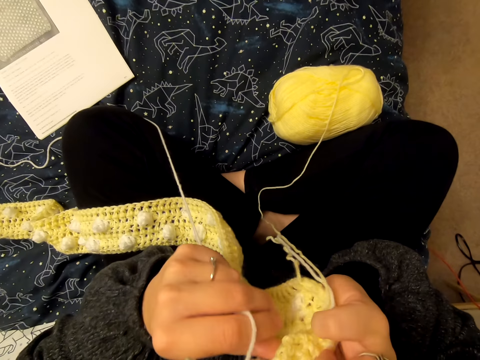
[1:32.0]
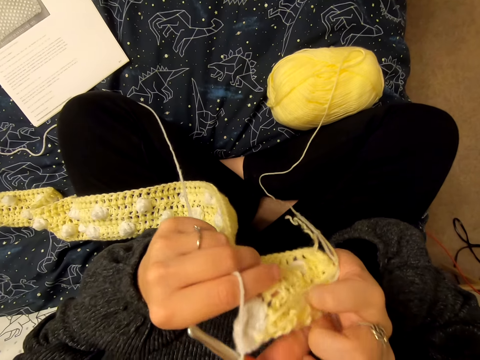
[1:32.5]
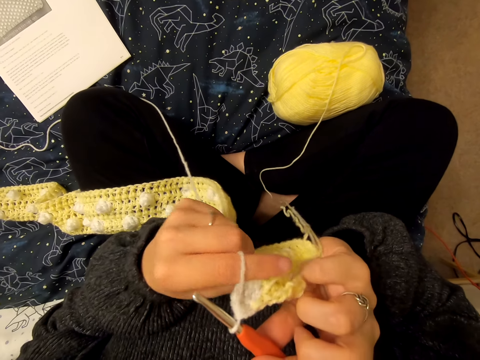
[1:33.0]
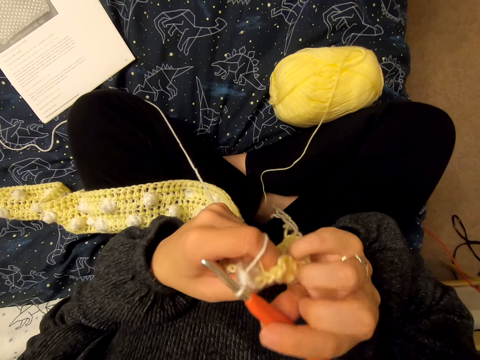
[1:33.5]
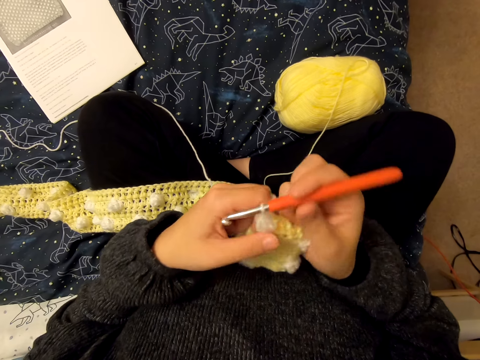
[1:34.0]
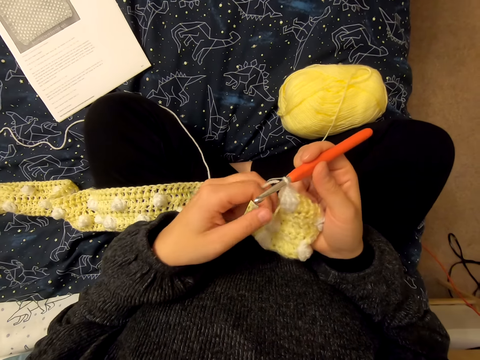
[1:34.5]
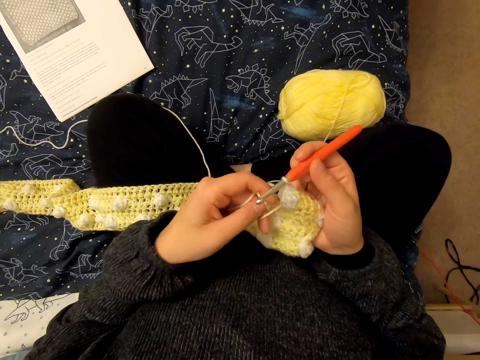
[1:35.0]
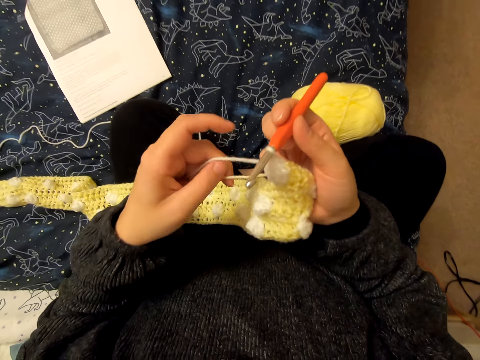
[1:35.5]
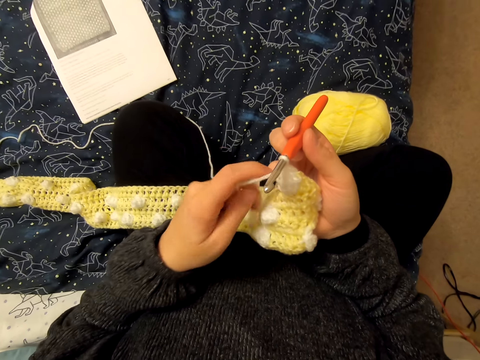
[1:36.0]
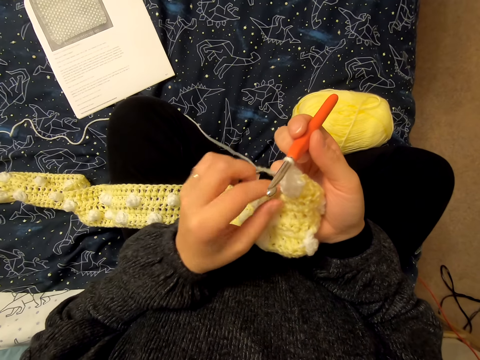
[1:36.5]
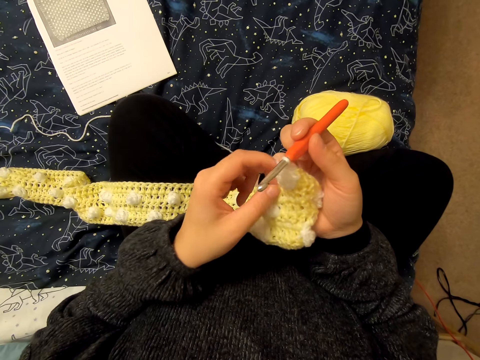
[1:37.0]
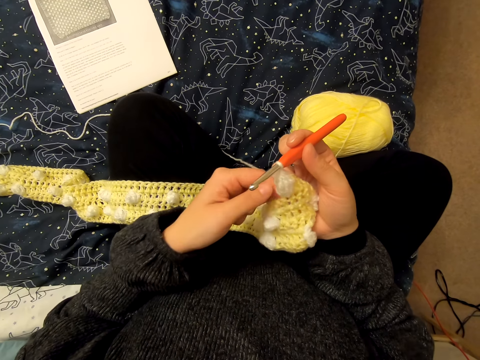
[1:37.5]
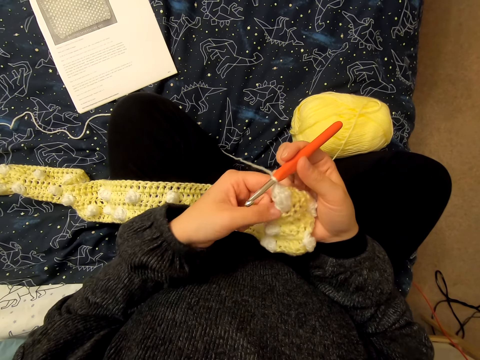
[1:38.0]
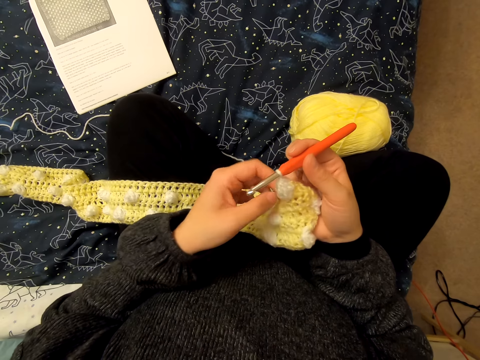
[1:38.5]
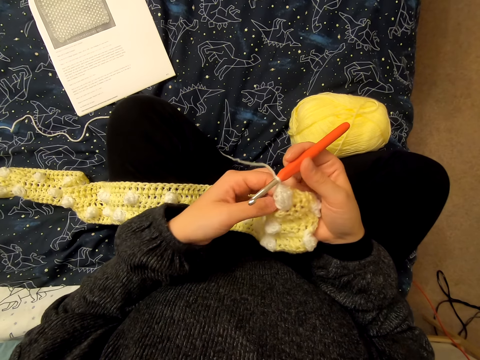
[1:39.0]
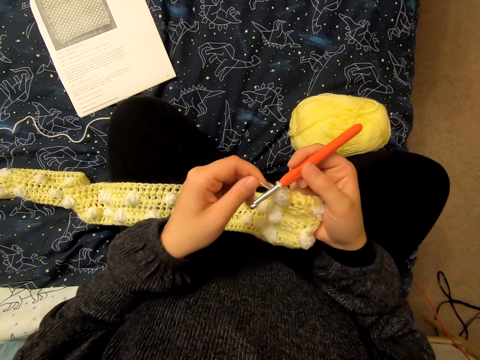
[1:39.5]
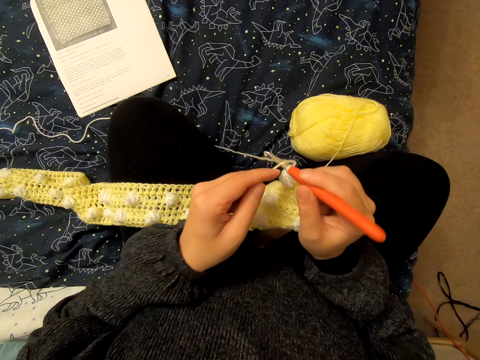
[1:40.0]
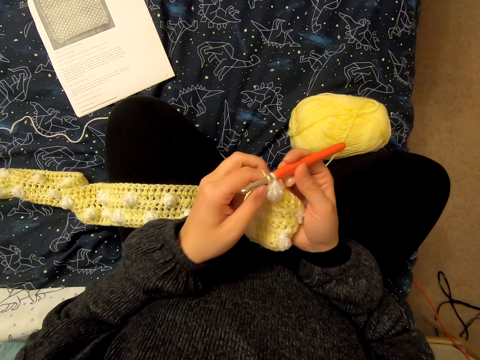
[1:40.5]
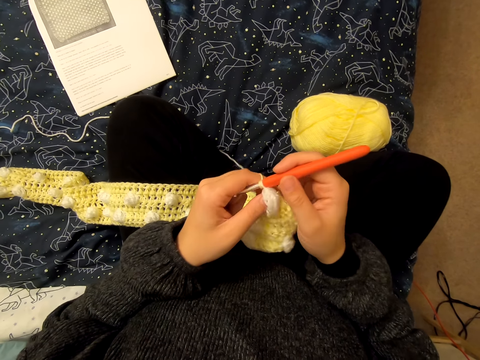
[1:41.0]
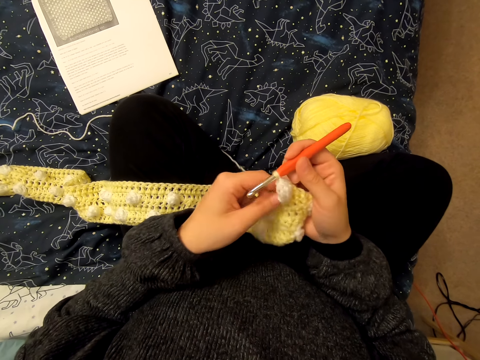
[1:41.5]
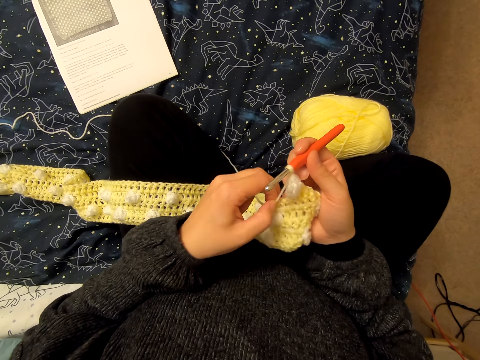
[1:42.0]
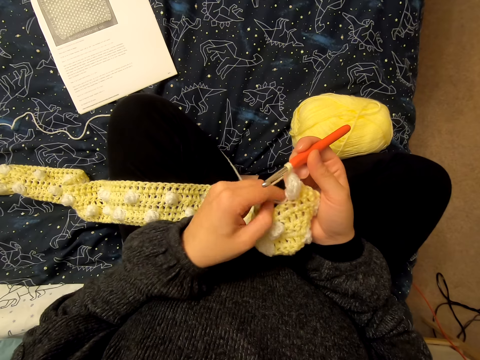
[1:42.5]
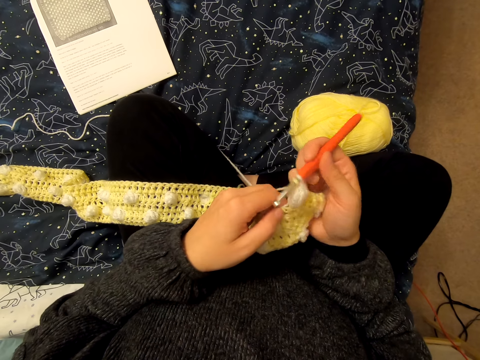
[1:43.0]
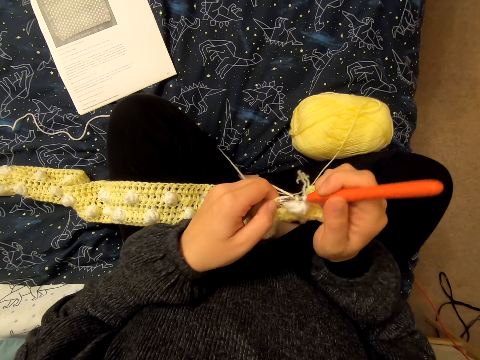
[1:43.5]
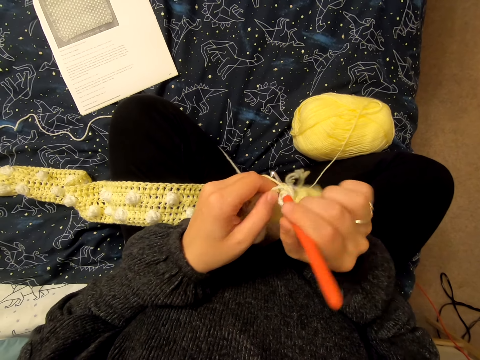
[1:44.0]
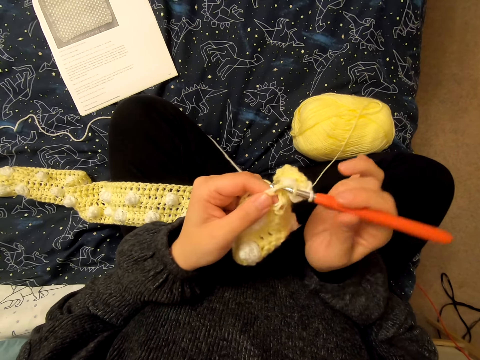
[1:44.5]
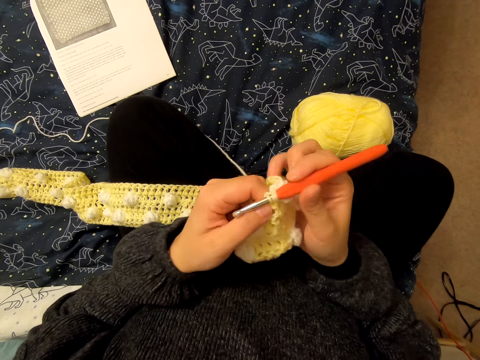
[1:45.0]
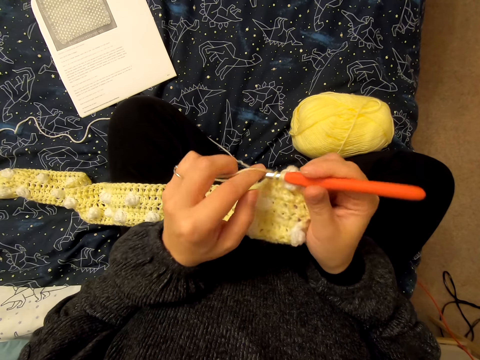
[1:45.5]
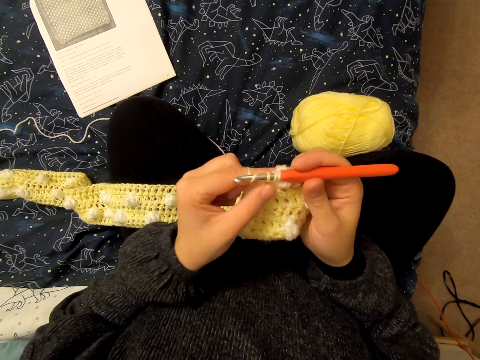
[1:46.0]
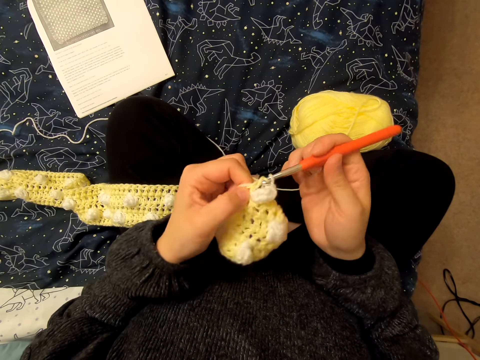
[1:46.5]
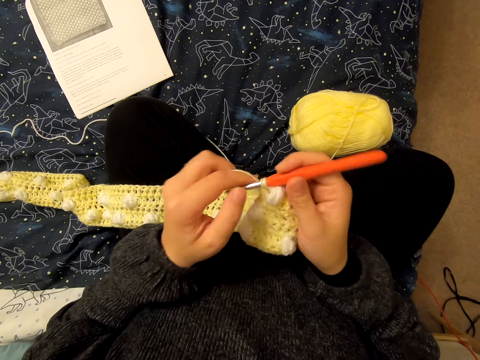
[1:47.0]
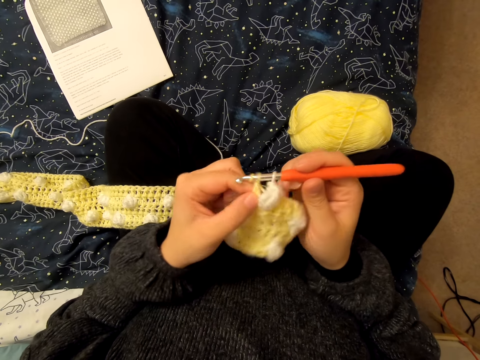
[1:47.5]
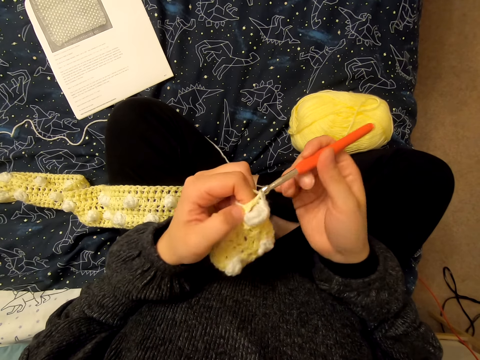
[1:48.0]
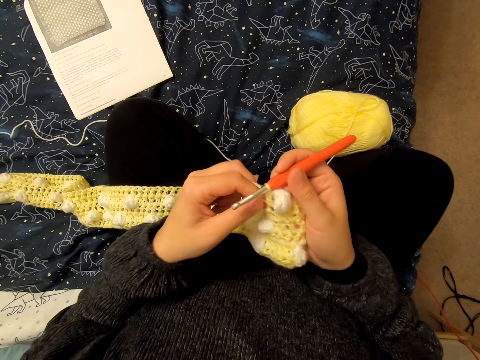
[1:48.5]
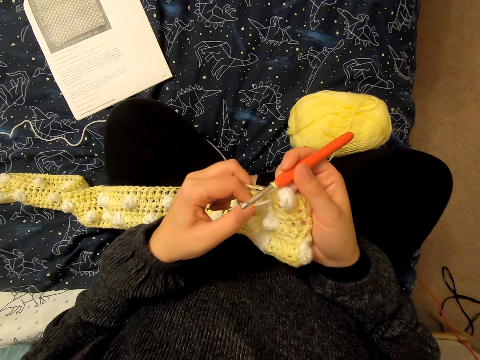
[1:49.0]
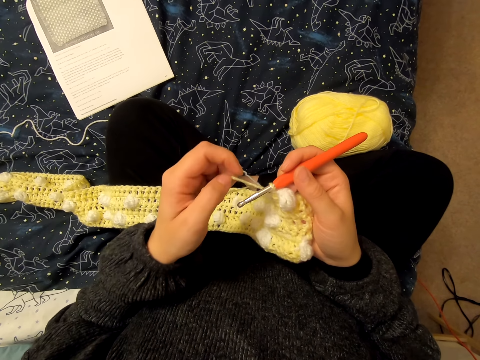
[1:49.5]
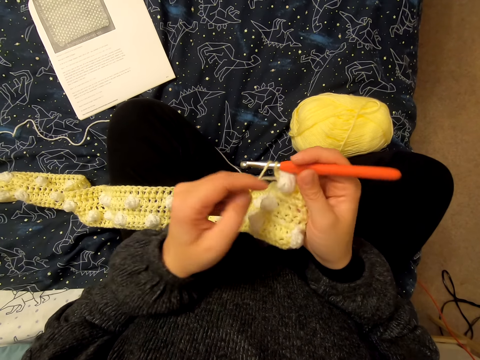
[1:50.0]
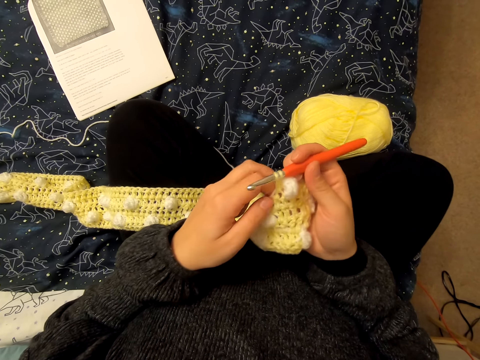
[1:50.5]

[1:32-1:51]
The camera wearer turns the fabric. They inspect the fabric. They loop the yarn on a knitting needle. They knit the fabric. They loop the yarn on the knitting needle. They knit the fabric. They loop the yarn on the knitting needle. They knit the fabric. They loop the yarn on the knitting needle.

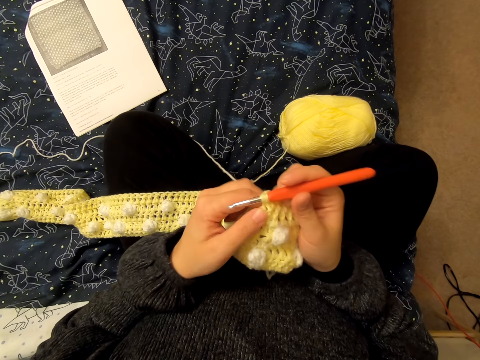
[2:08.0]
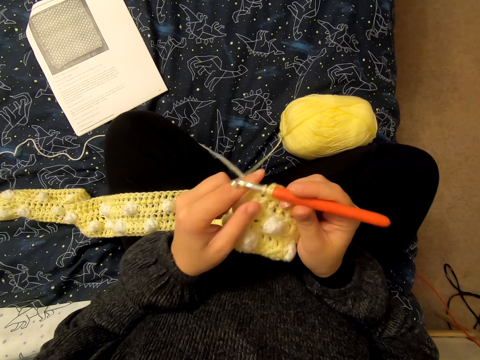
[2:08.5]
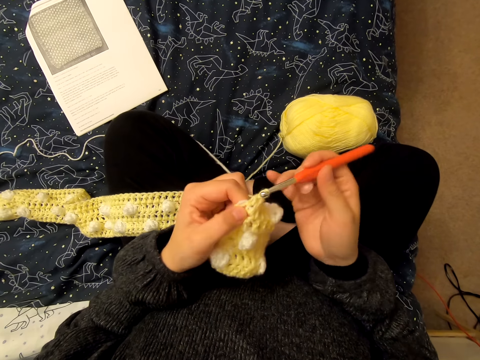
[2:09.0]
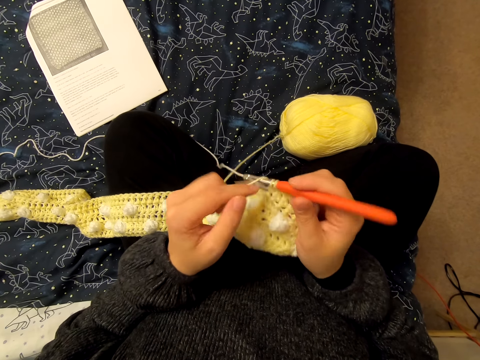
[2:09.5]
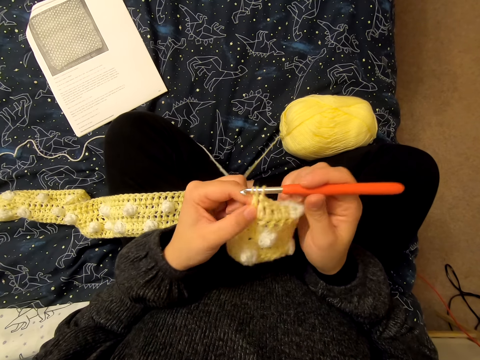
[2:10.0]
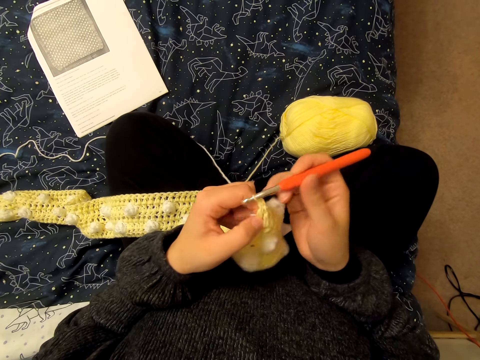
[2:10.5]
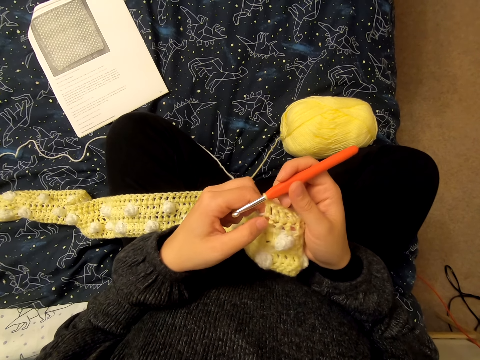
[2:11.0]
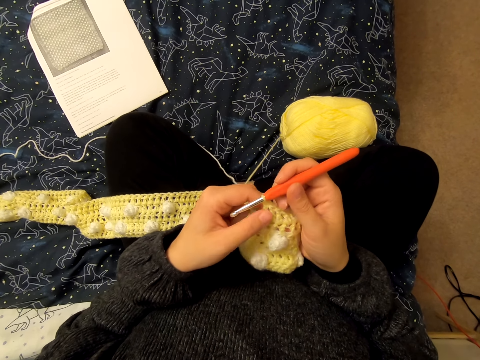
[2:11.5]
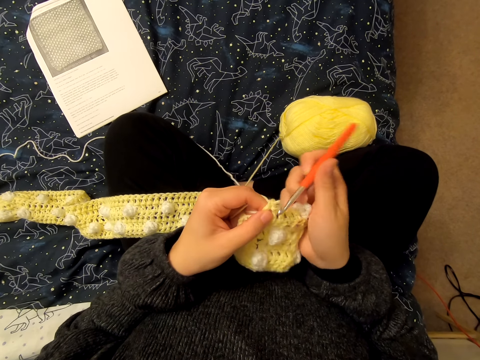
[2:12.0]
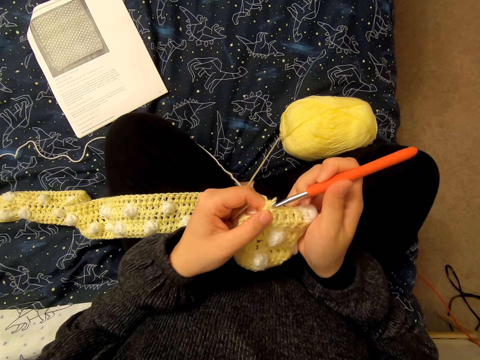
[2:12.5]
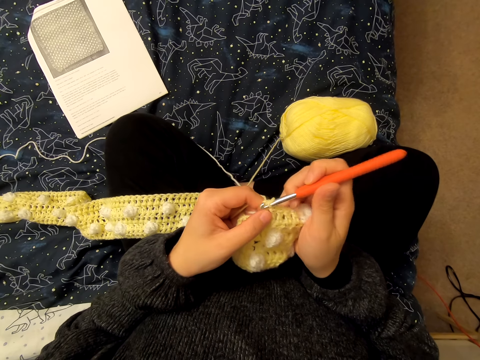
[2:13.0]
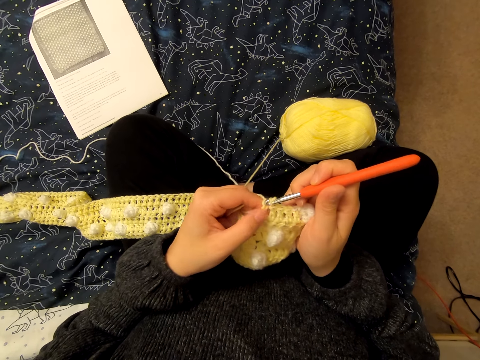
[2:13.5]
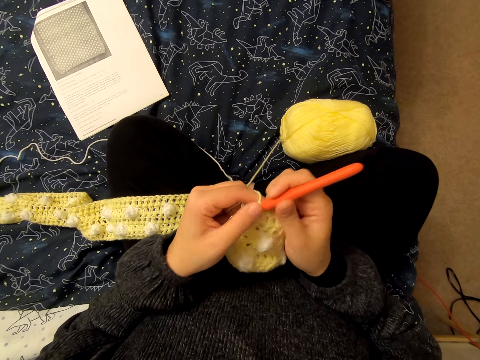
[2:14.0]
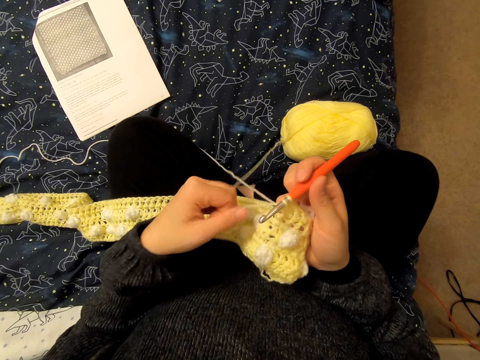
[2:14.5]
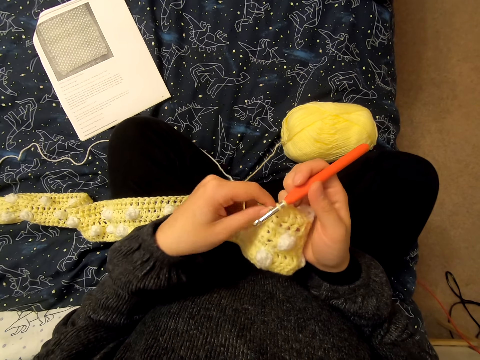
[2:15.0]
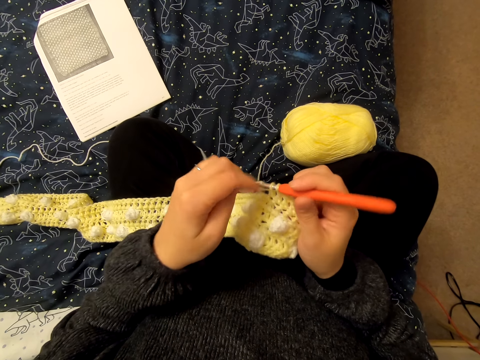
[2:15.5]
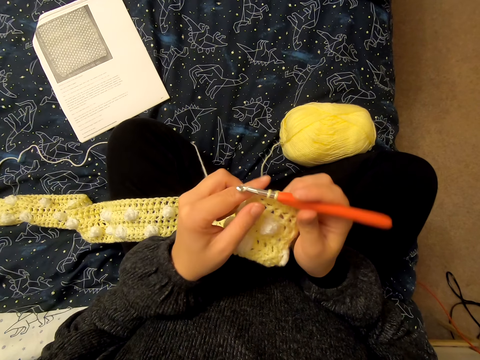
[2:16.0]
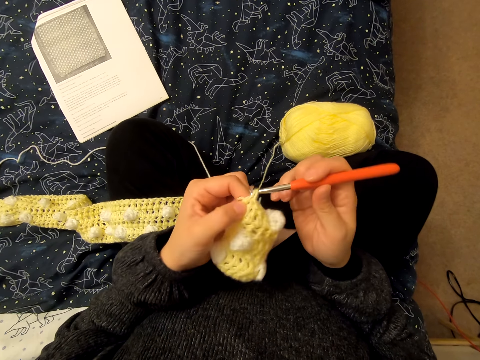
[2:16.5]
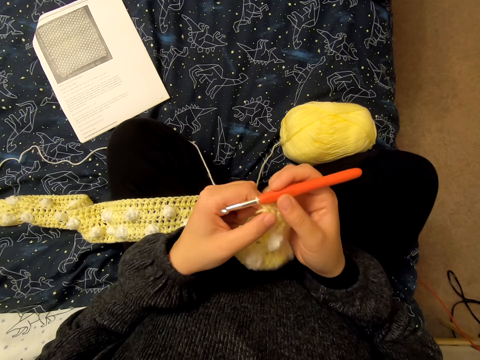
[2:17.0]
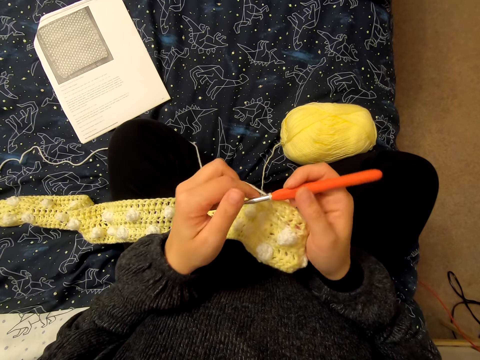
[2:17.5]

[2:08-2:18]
The camera wearer loops the yarn on a knitting needle. They knit the fabric. They loop the yarn on the knitting needle. They knit the fabric. They loop the yarn on the knitting needle. They knit the fabric.
